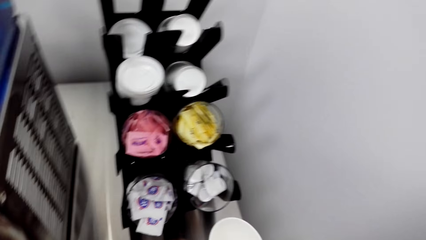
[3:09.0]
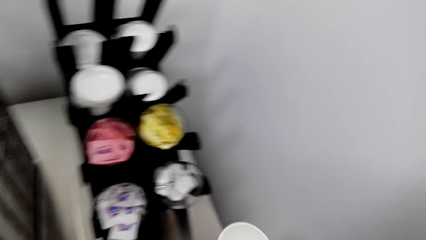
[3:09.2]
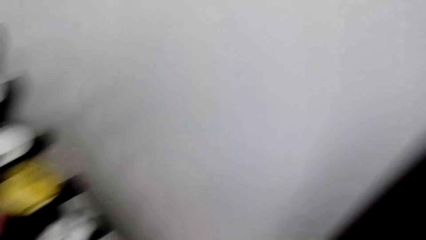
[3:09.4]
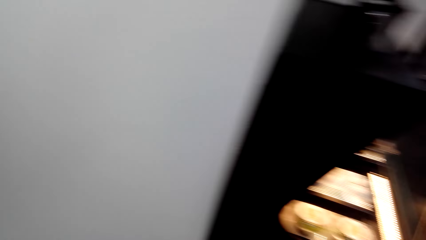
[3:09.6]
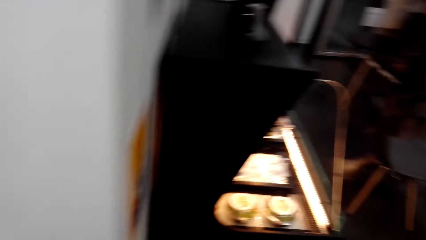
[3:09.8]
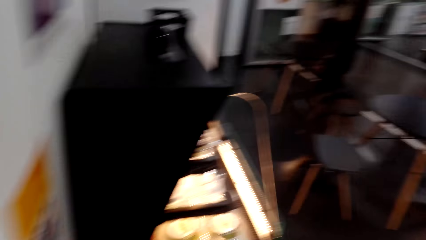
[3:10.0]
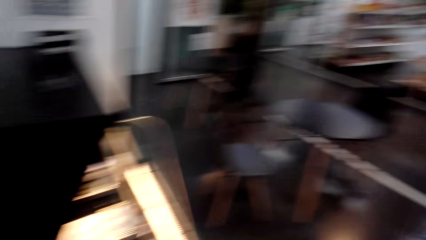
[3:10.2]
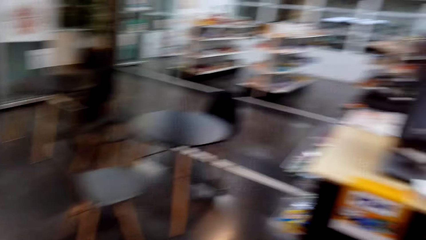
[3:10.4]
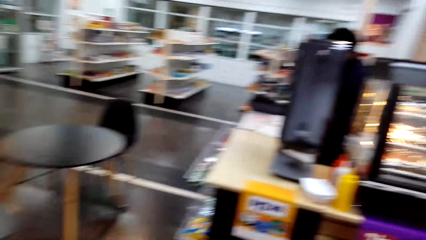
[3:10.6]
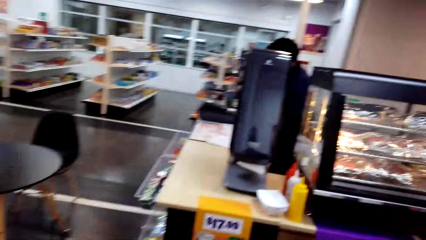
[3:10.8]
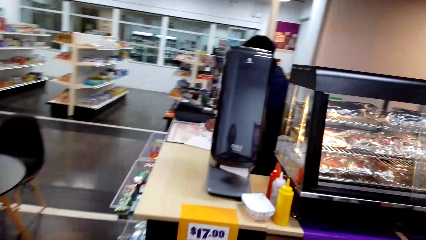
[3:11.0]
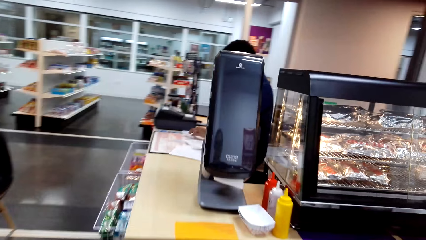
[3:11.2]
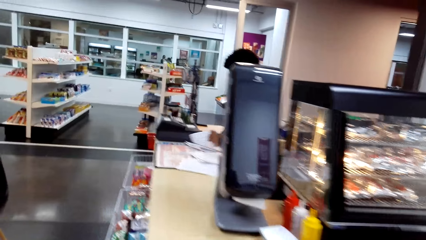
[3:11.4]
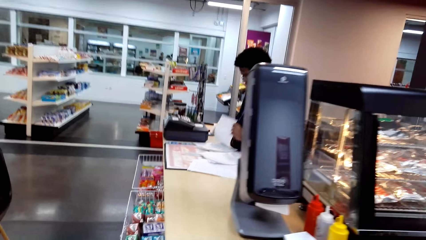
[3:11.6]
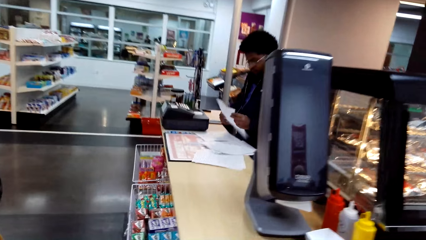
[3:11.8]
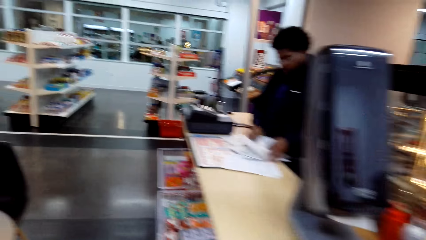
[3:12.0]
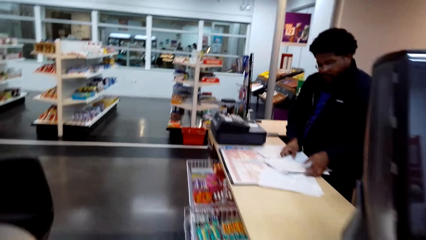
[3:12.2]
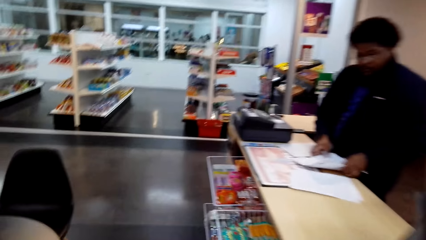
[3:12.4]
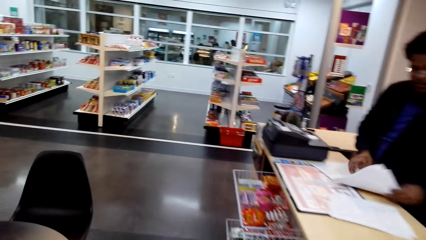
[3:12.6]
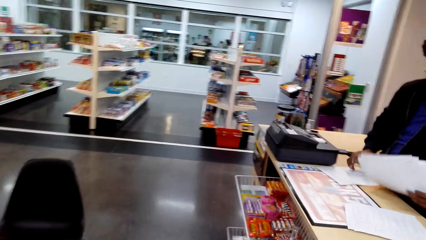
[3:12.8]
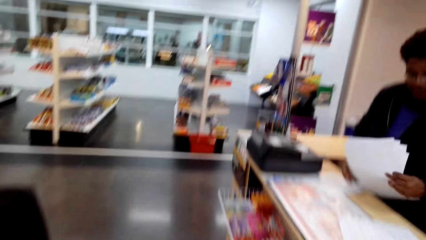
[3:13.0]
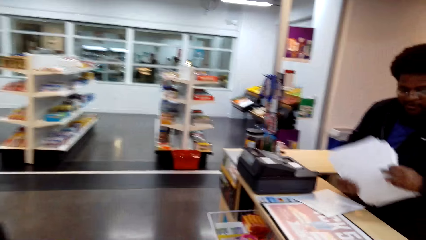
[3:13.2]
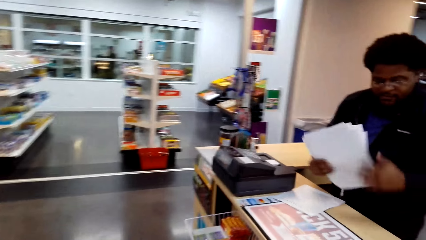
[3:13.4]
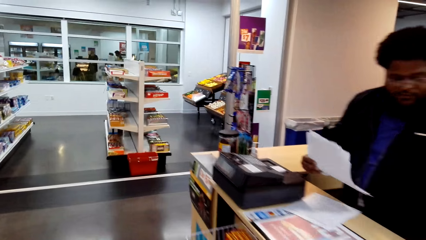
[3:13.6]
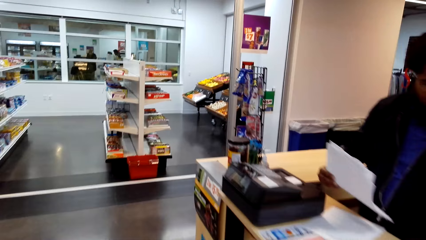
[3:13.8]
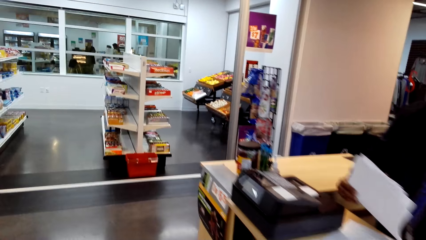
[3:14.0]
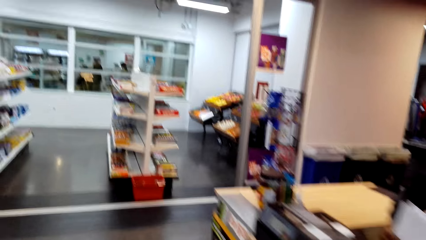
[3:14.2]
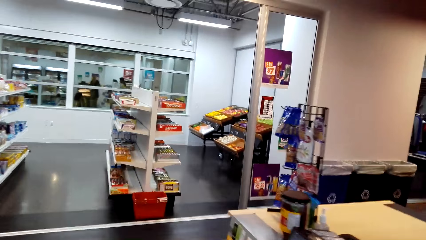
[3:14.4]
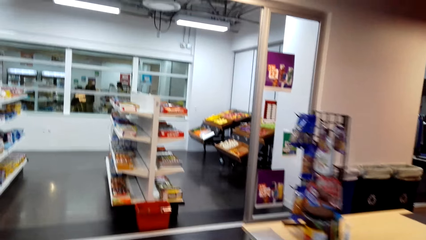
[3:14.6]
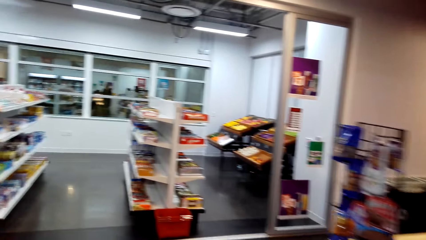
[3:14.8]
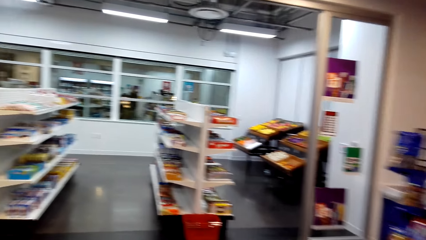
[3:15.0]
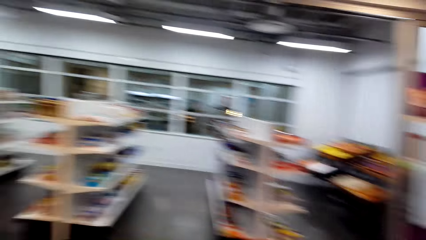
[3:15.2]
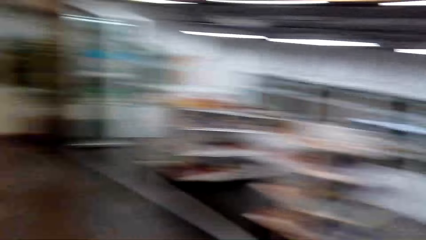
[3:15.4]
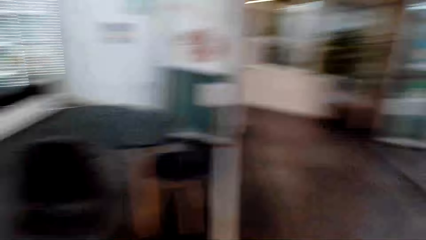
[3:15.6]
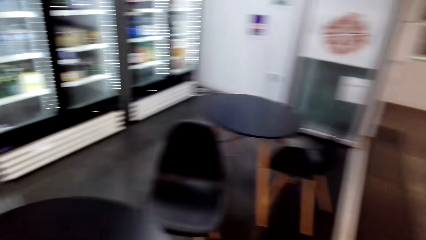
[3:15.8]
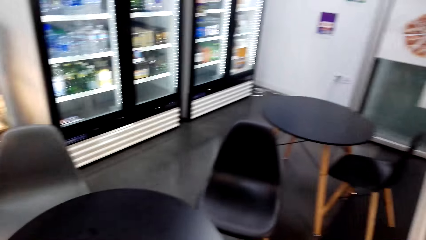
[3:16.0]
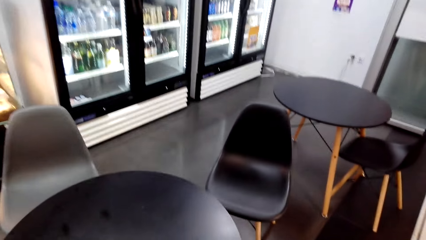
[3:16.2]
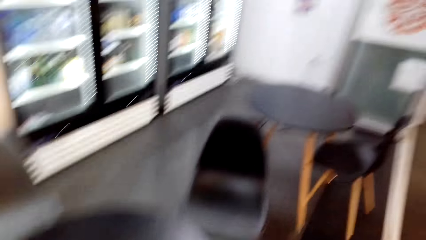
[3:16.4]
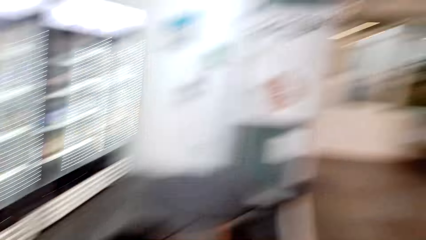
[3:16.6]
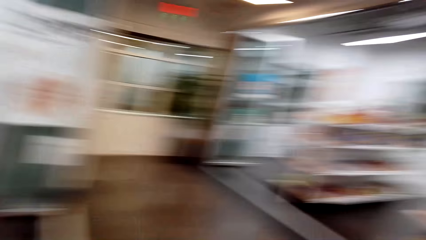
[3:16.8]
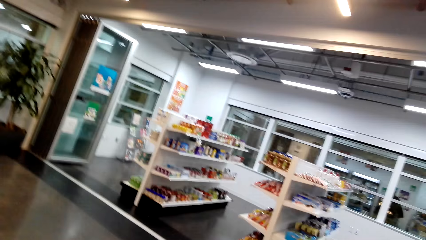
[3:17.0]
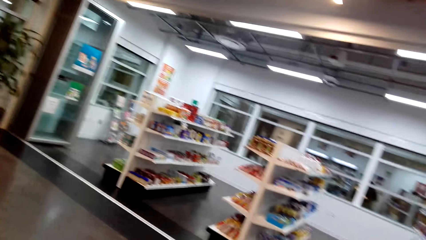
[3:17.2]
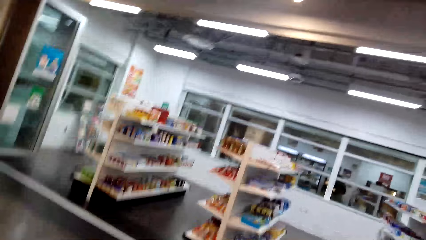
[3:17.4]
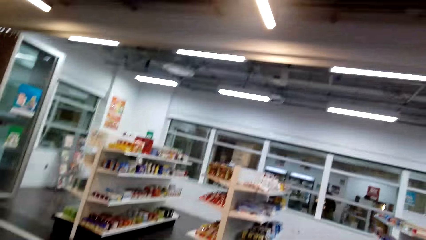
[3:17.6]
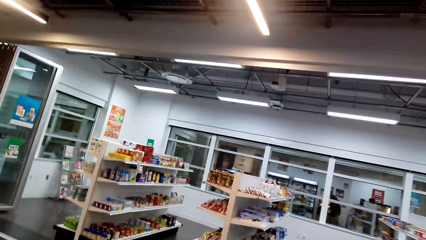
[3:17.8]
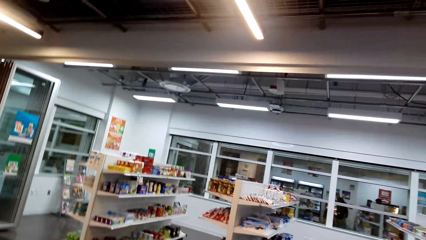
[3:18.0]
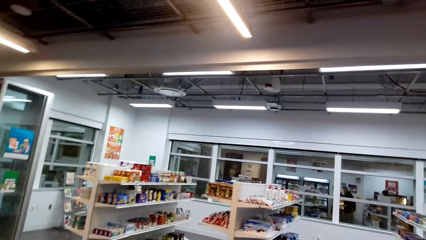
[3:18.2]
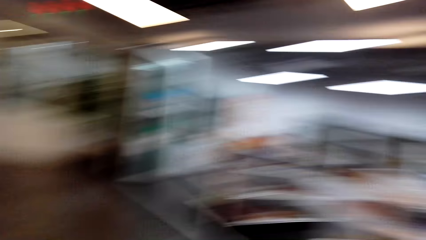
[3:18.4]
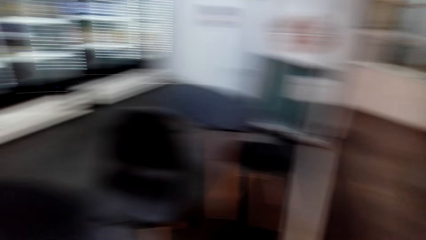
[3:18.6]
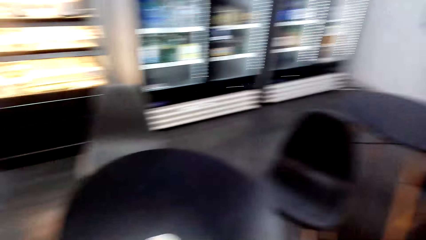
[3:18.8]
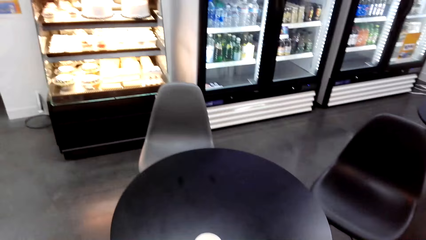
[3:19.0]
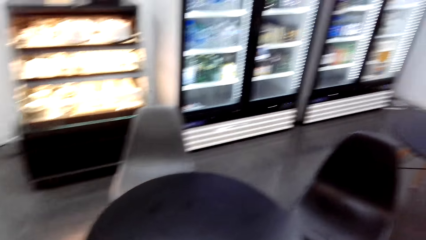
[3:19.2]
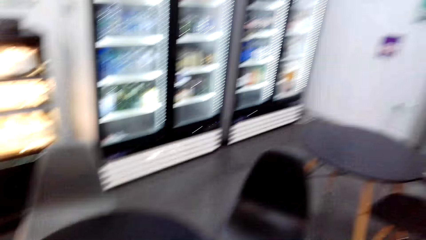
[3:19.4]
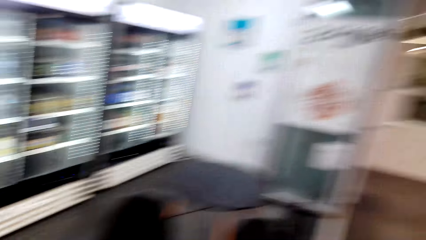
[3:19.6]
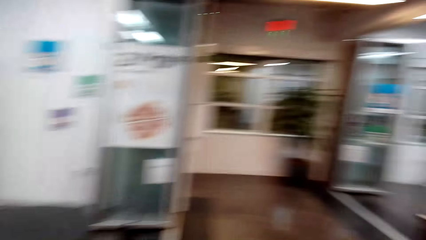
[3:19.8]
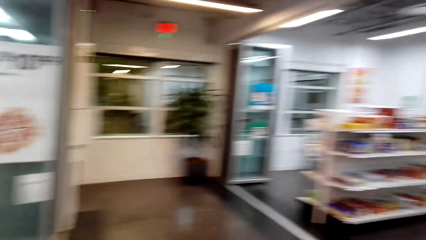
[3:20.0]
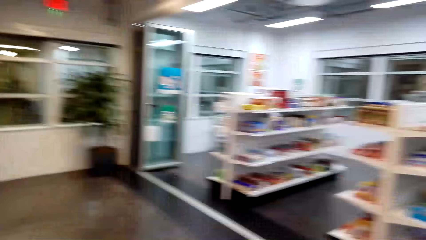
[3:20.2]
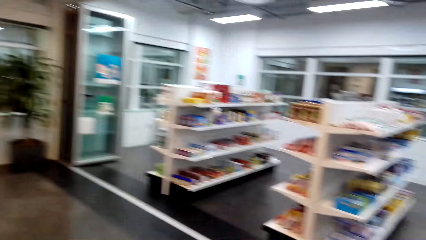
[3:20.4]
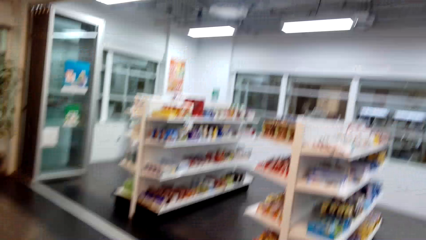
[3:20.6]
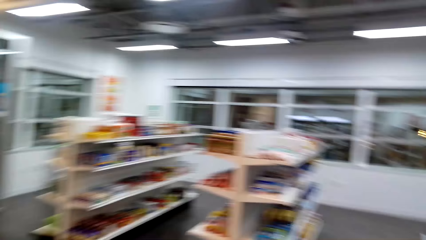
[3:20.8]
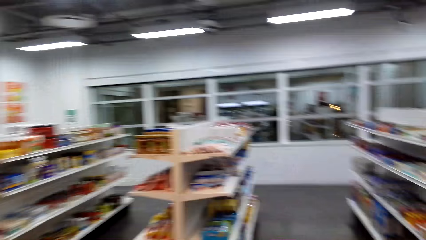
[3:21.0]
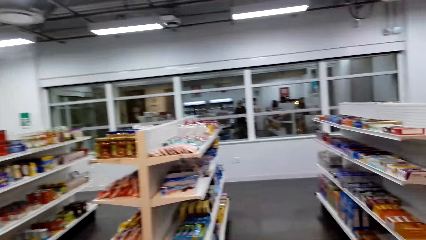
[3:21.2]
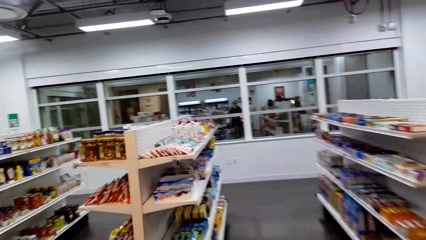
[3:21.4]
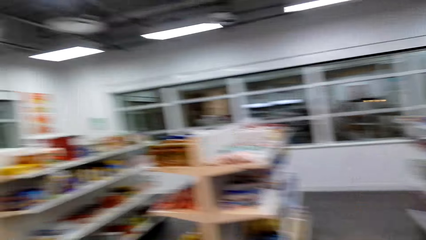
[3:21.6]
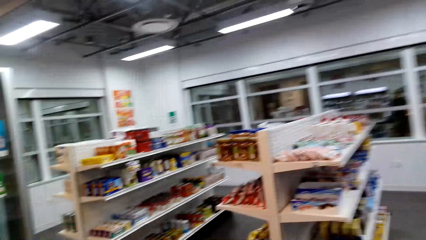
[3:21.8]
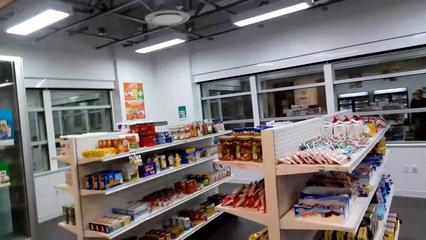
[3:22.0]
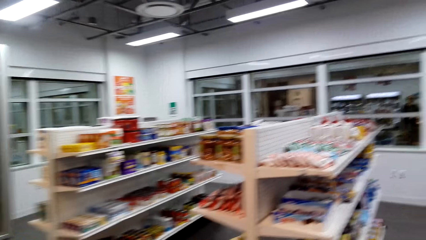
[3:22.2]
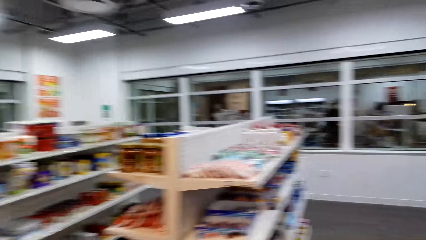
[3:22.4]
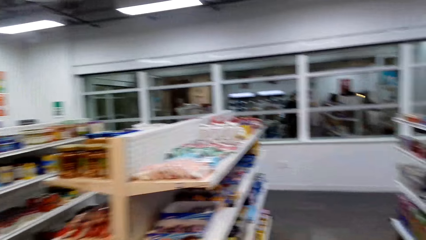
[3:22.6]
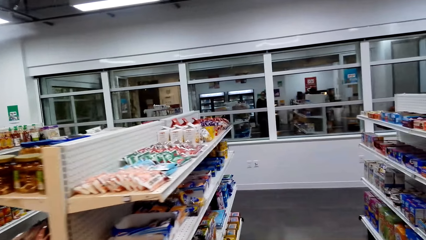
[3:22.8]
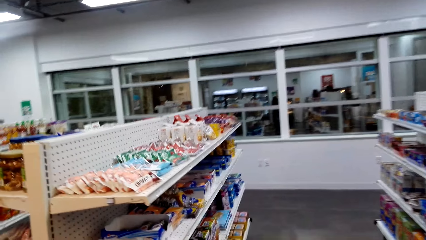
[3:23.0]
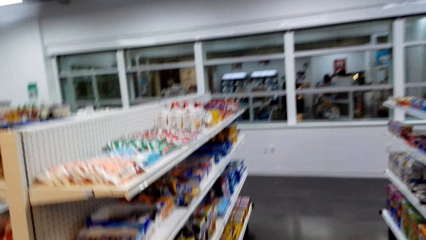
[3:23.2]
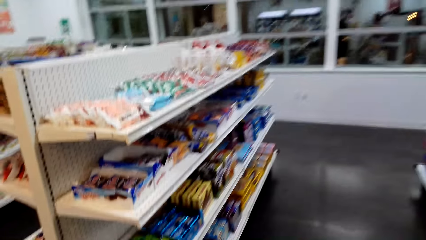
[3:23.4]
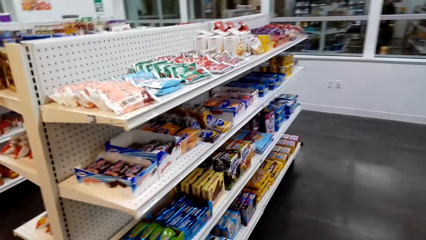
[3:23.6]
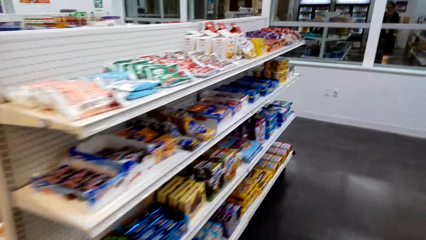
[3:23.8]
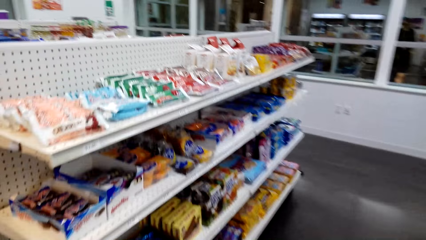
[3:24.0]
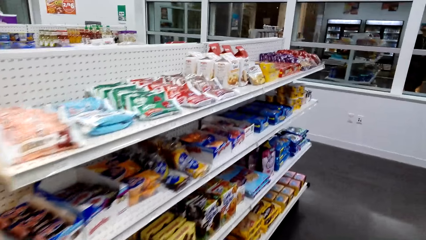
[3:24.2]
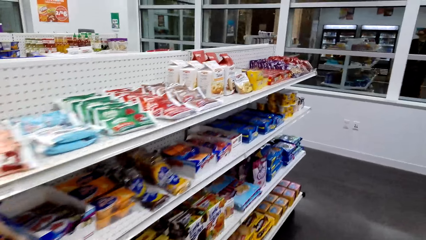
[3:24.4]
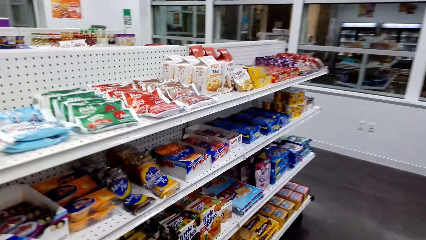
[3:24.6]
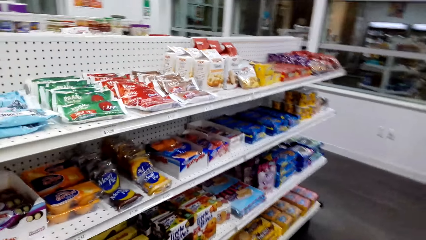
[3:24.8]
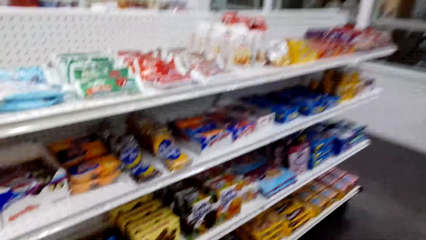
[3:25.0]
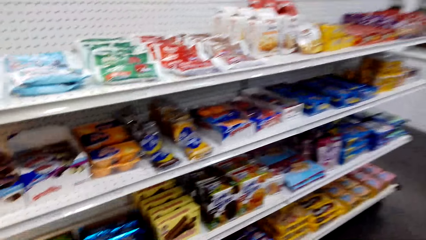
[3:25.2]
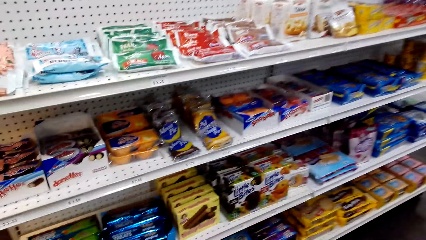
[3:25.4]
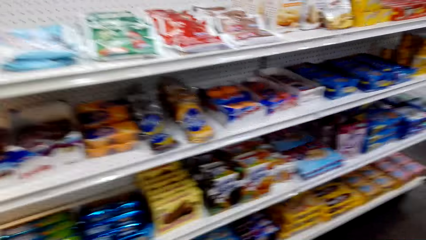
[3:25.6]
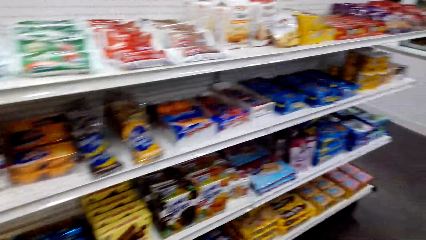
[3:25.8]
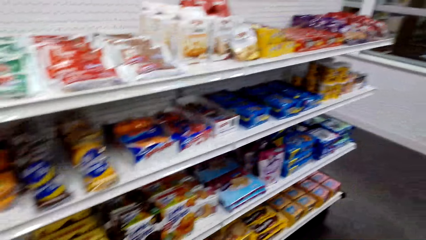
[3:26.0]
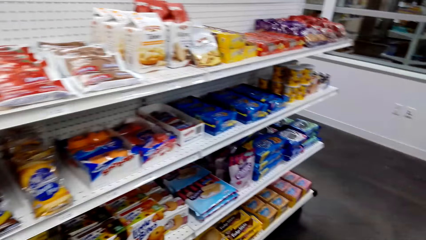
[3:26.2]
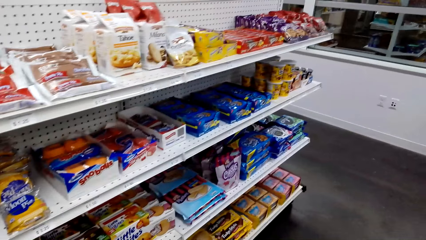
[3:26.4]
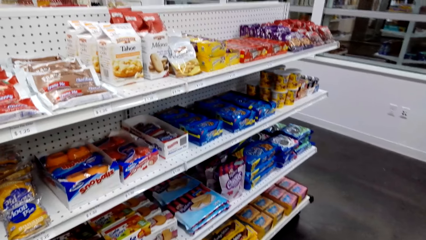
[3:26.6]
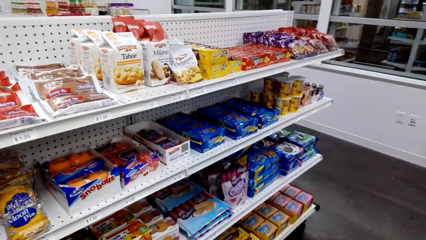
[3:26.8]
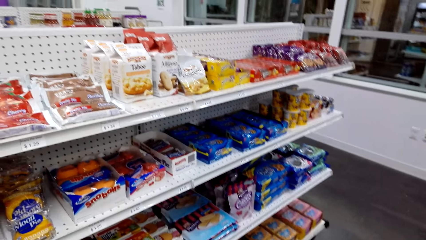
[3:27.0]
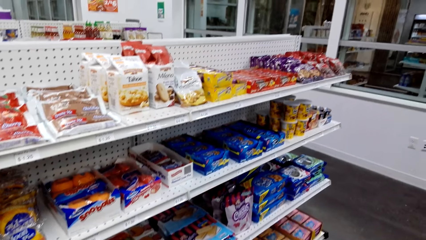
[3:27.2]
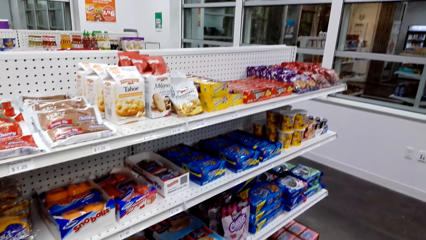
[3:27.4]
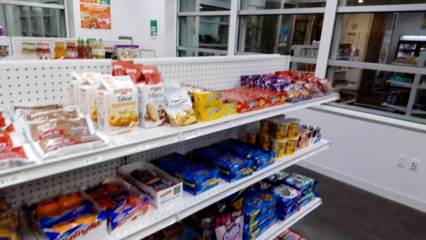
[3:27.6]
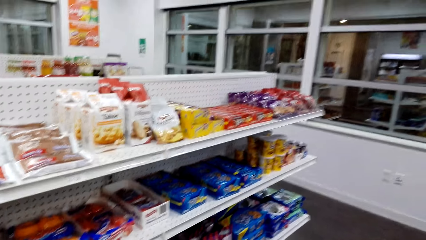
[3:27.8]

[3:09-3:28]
The camera wearer walks around the supermarket. They converse with a man. They walk around the supermarket.
